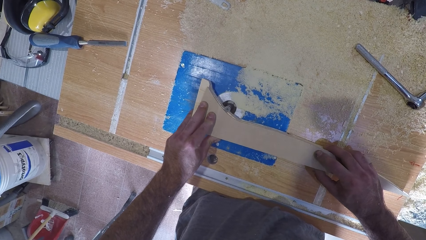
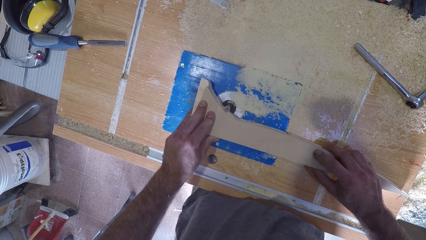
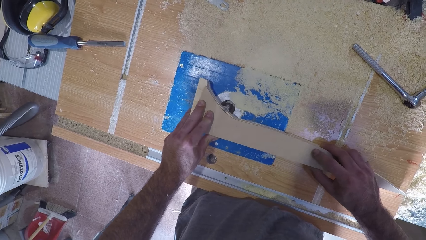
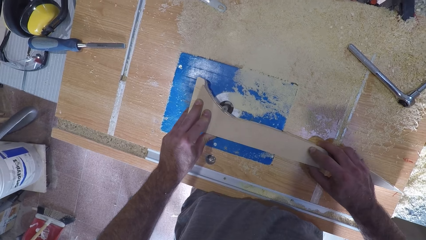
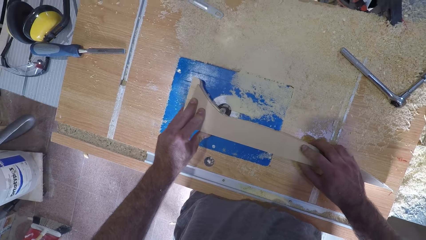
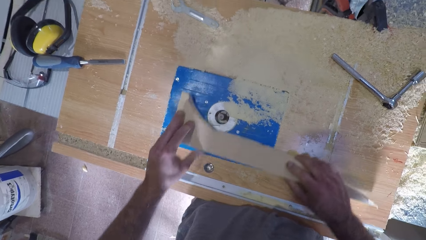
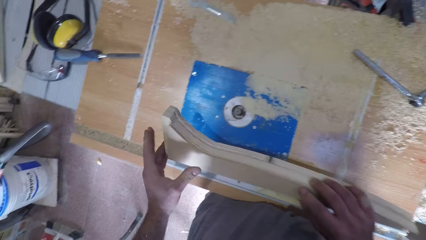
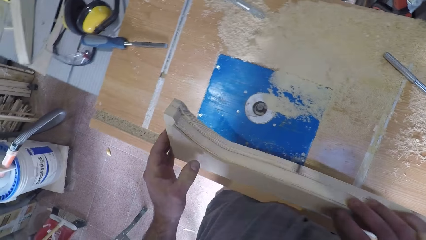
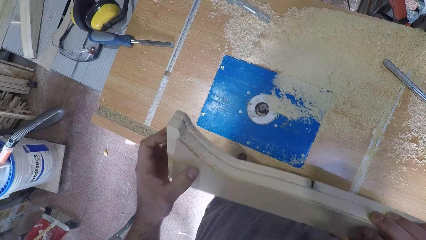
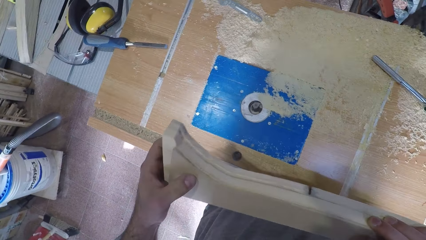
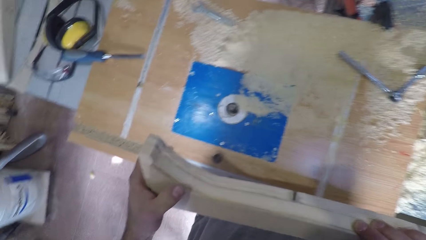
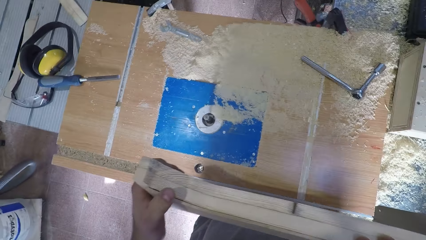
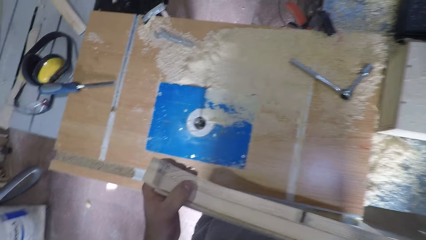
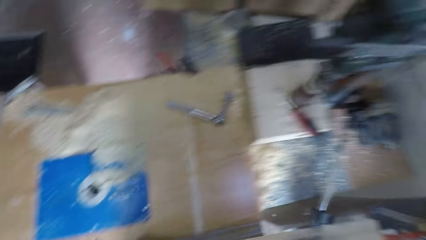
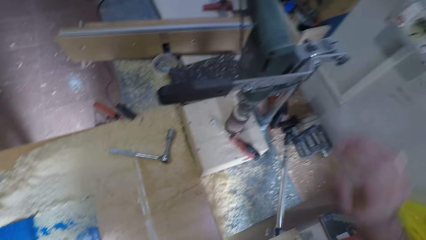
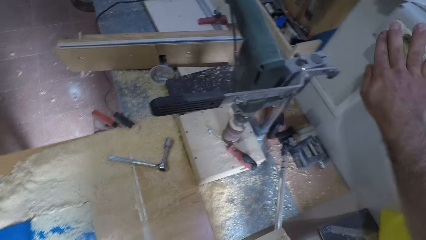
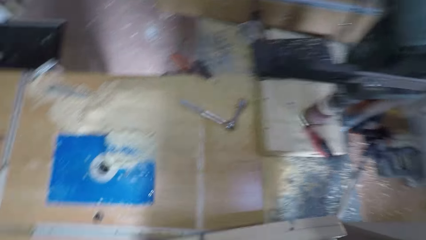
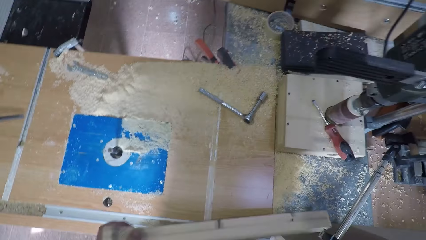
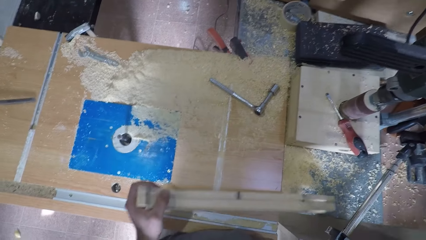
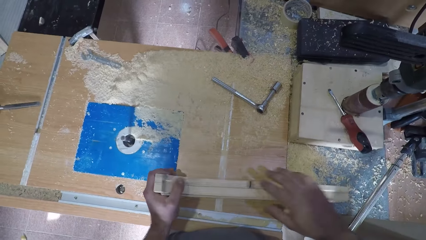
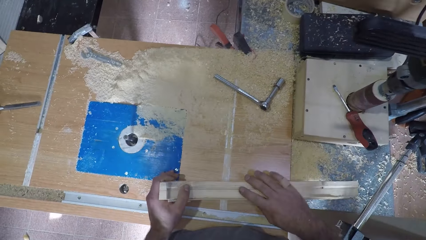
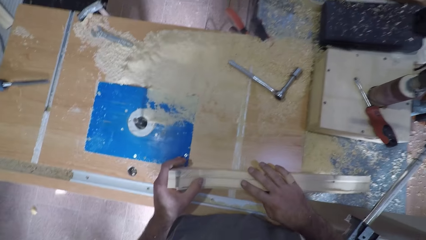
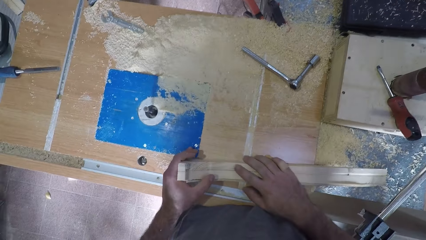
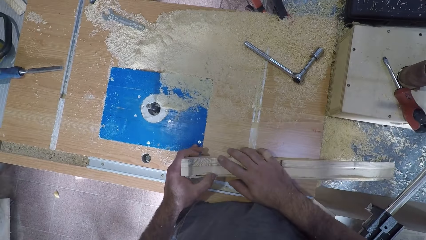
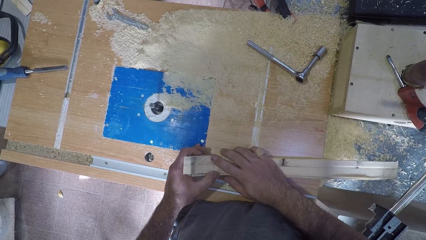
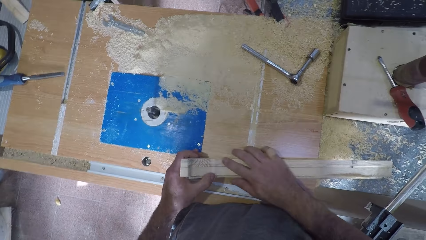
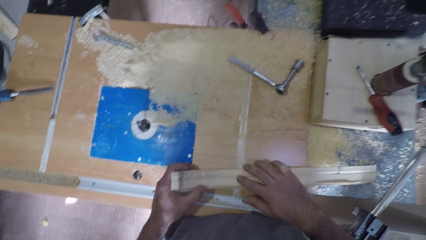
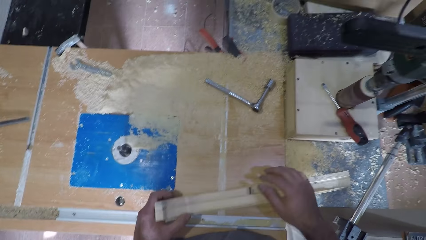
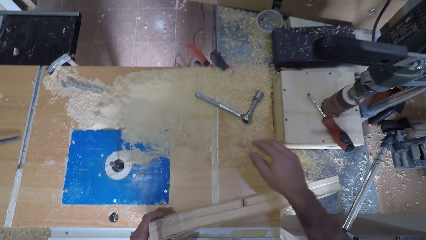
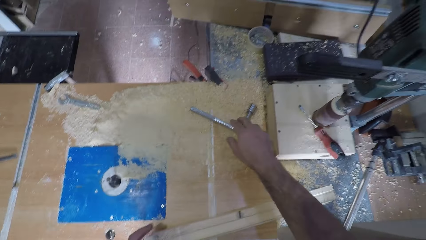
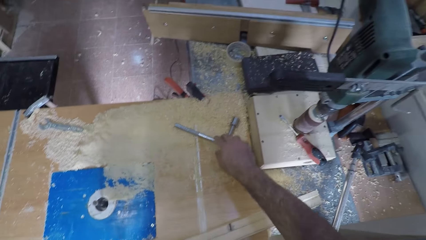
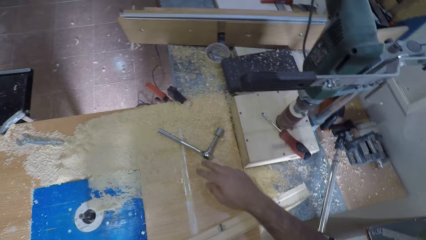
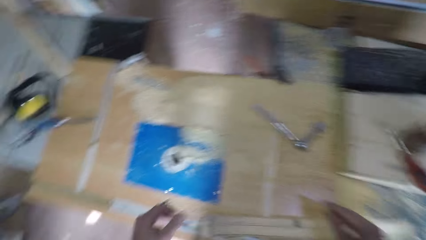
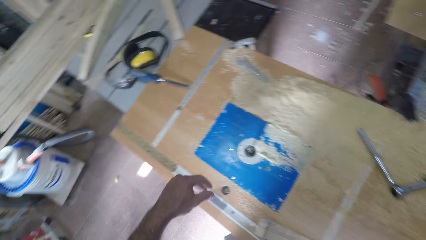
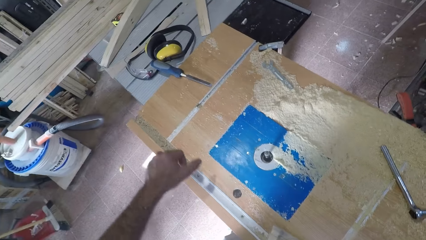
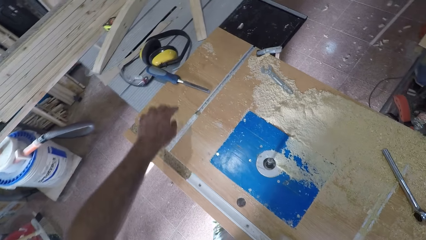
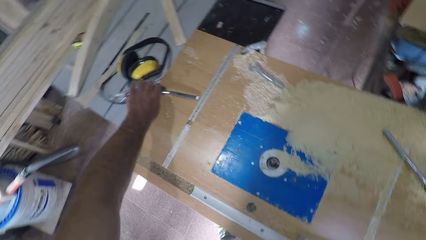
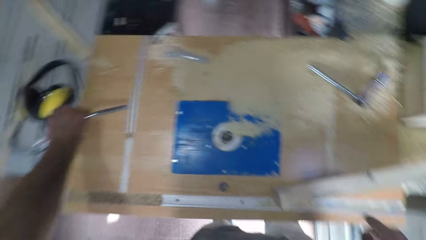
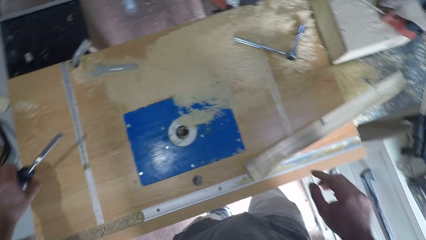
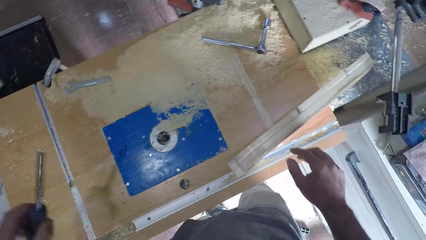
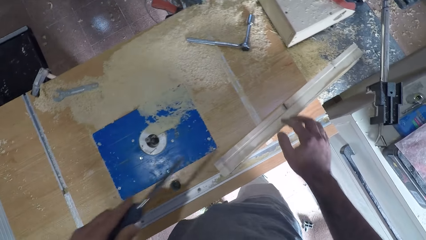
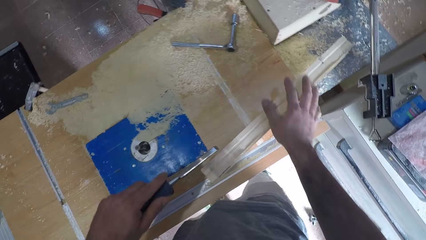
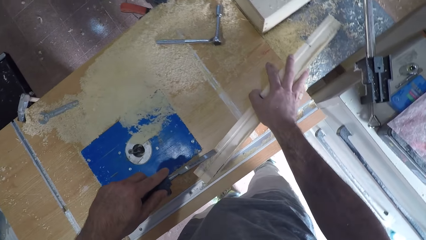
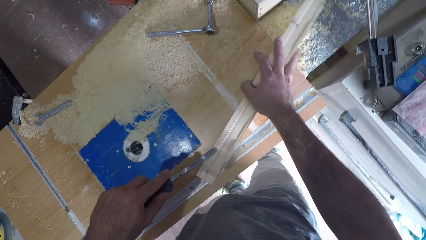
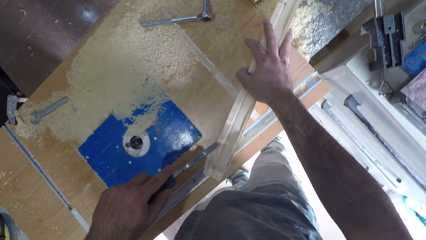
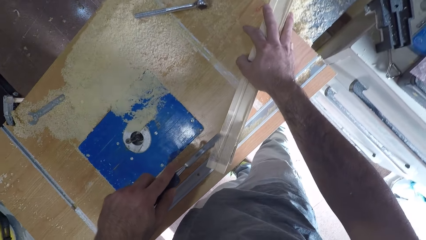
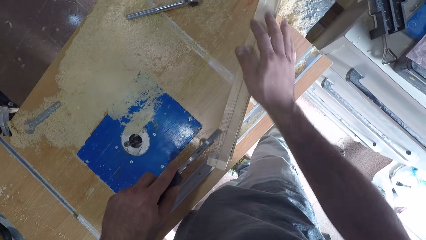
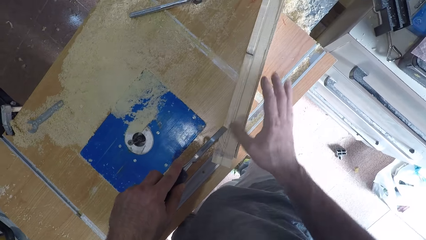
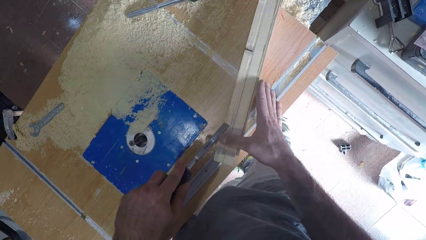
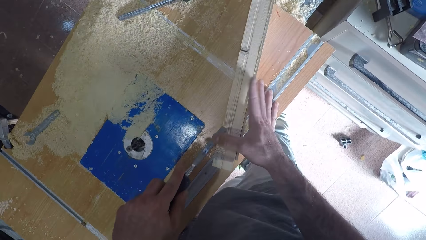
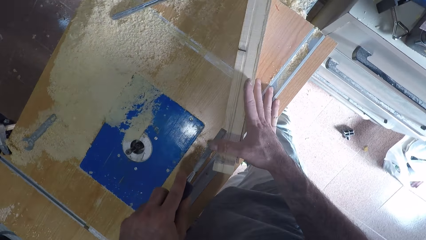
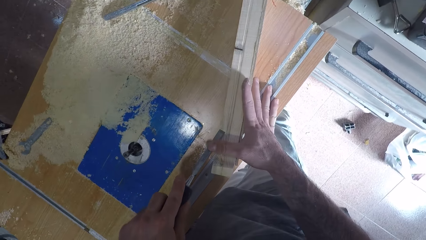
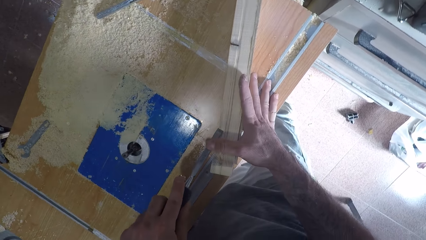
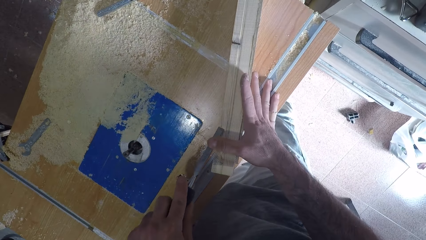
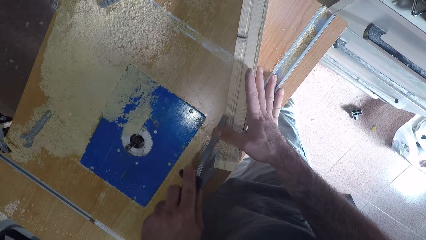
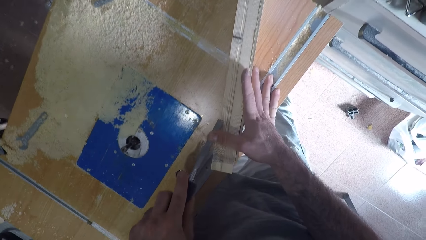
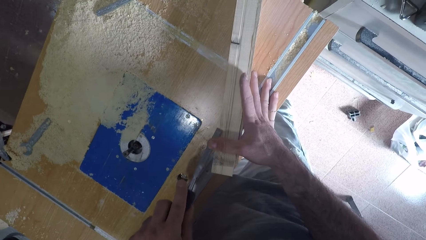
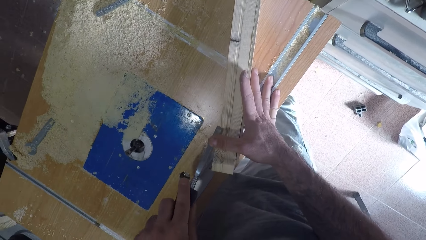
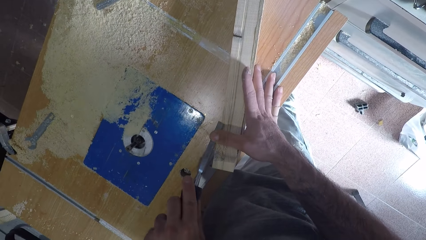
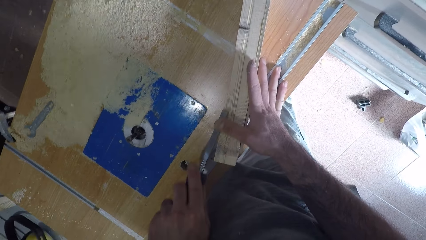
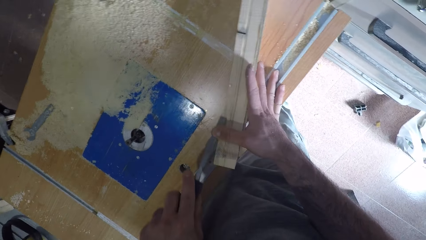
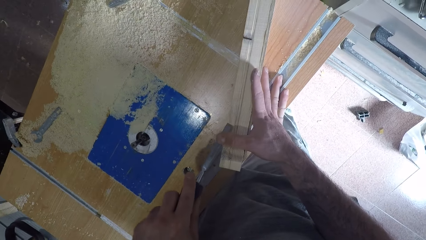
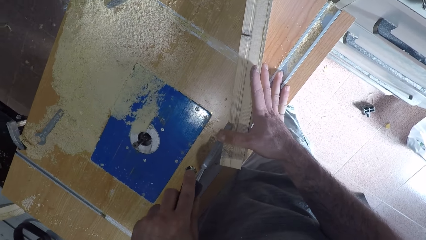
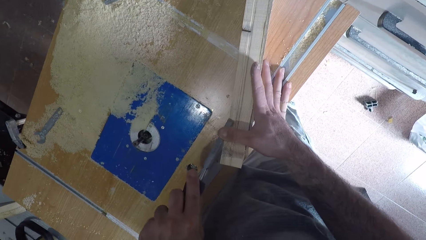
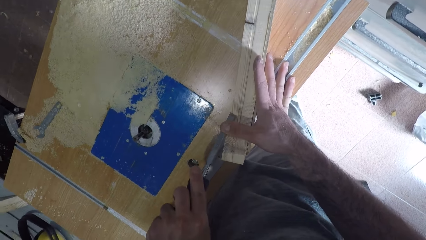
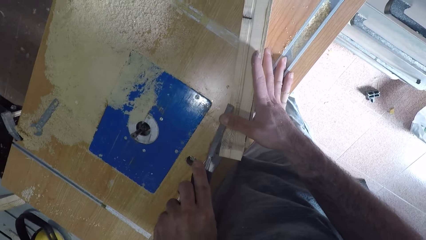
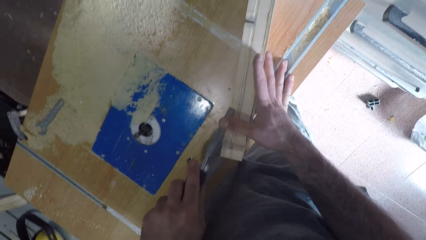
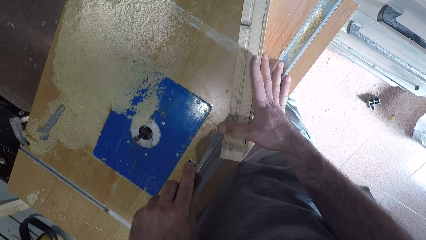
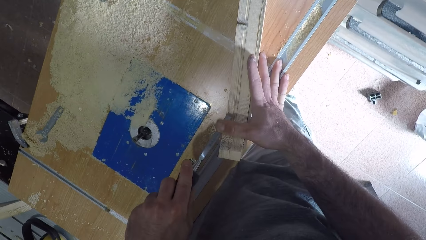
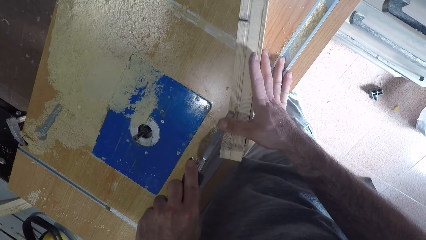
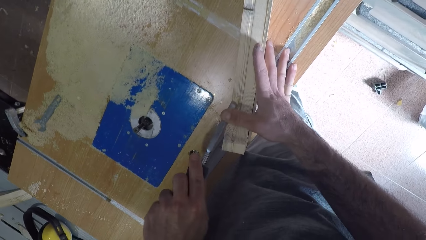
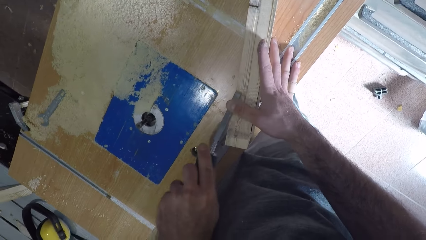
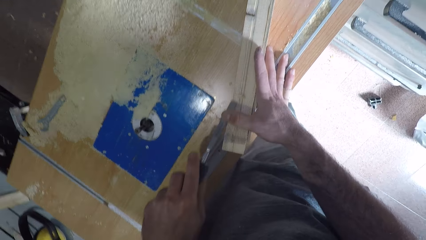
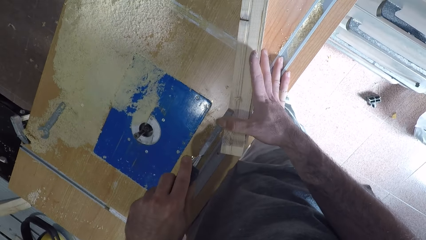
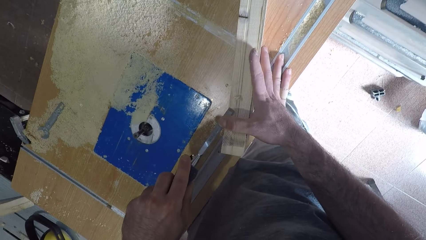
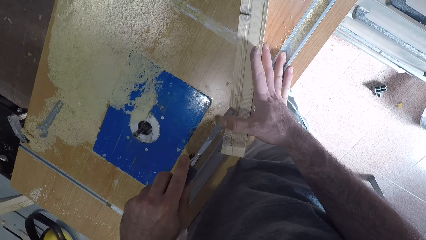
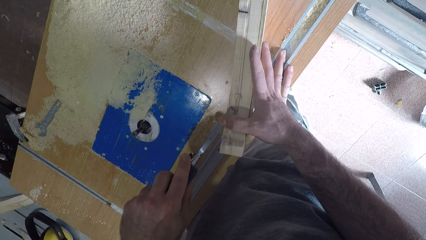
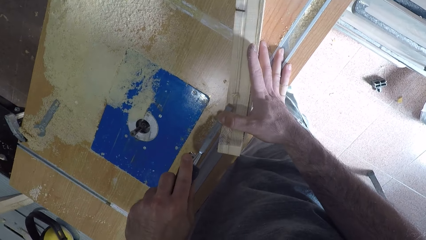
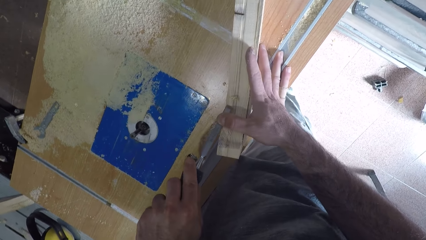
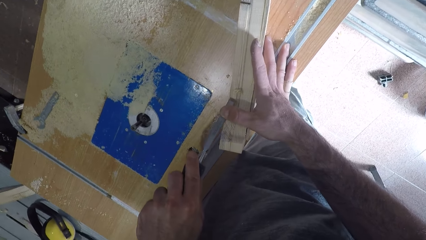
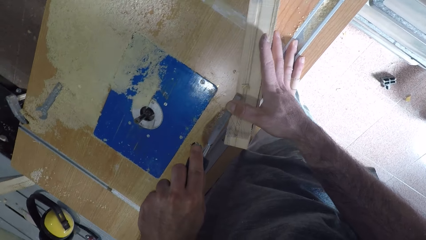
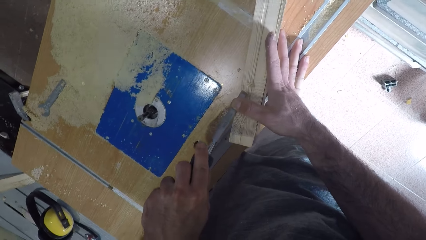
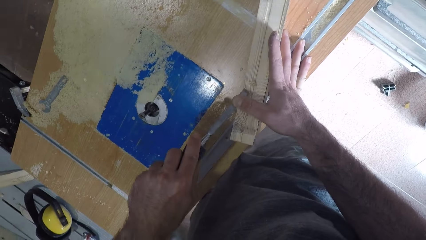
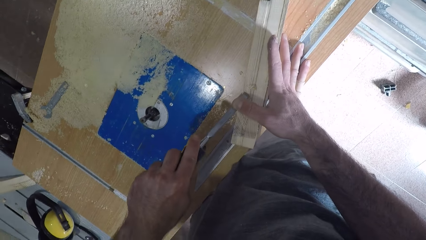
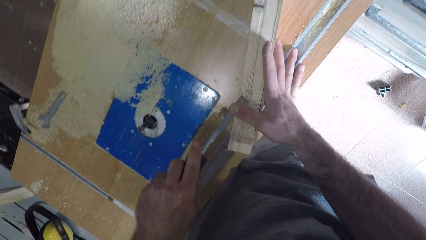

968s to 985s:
The camera wearer withdraws the wooden piece from the smoothening machine. He examines the curve on the wooden piece. He switches off the smoothening machine with his right hand. He touches something. He examines the curve on the wooden piece. He shifts the joint spanner wrench with his right hand. He picks up a chisel with his left hand. He holds the wooden piece with his right hand. He chisels the wooden piece. He adjusts his right hand on the wooden piece.
